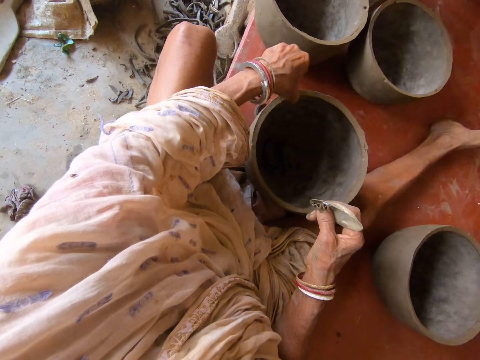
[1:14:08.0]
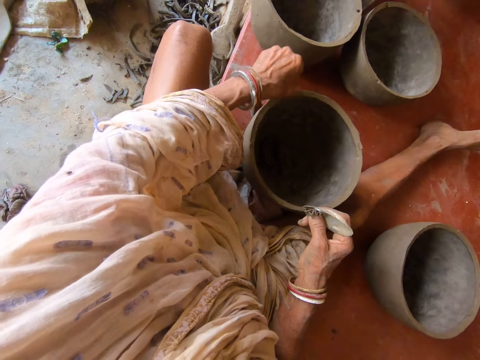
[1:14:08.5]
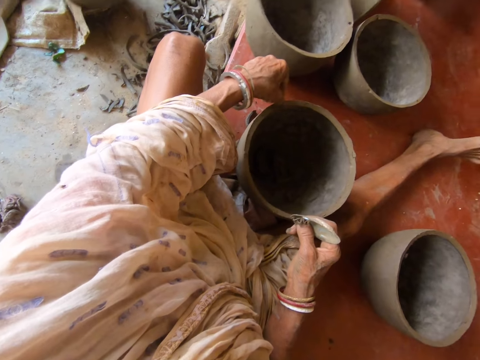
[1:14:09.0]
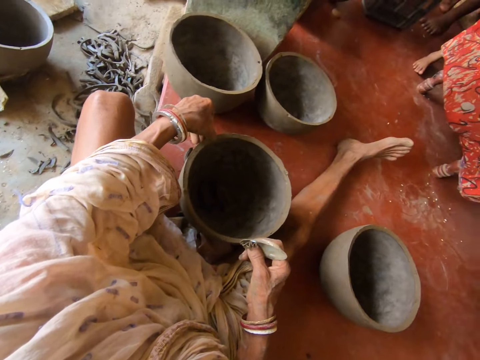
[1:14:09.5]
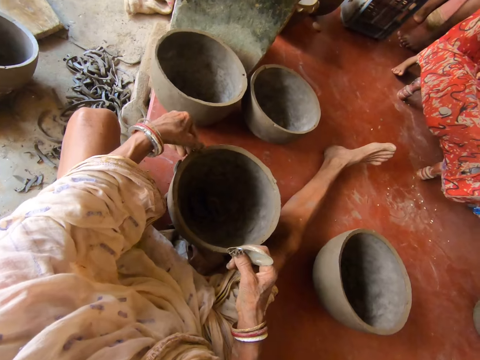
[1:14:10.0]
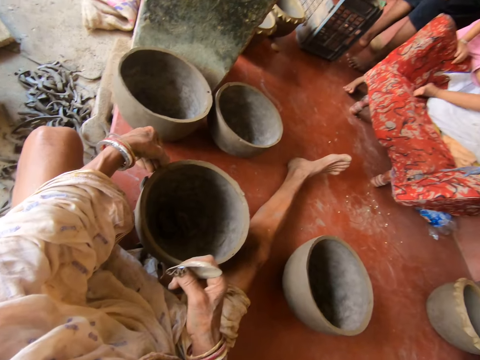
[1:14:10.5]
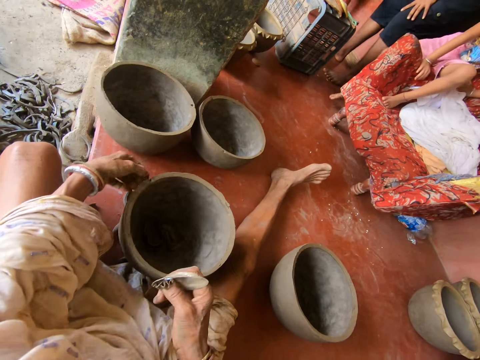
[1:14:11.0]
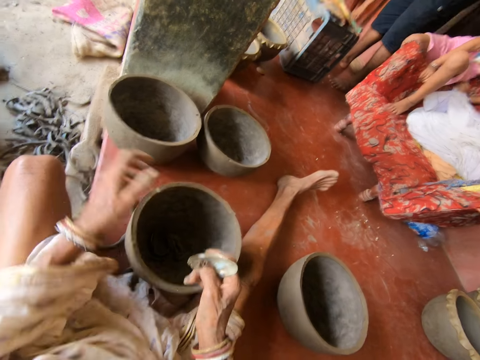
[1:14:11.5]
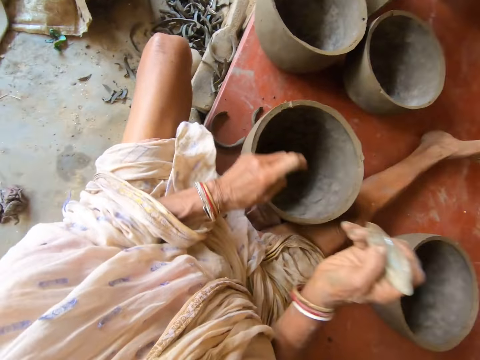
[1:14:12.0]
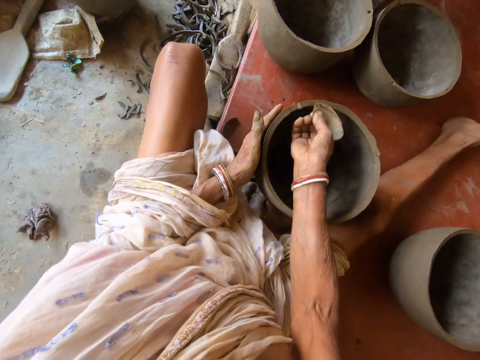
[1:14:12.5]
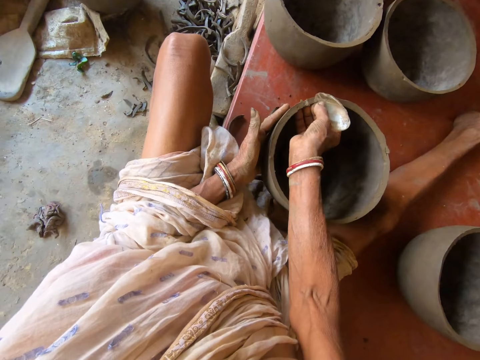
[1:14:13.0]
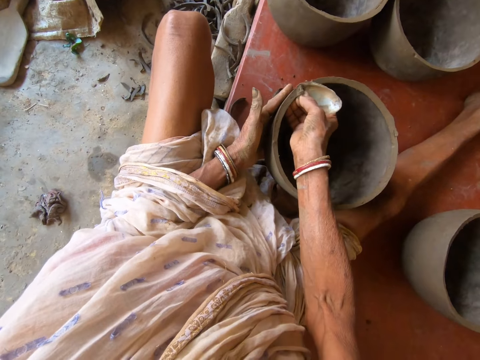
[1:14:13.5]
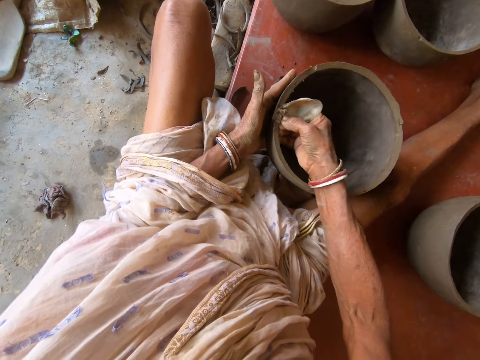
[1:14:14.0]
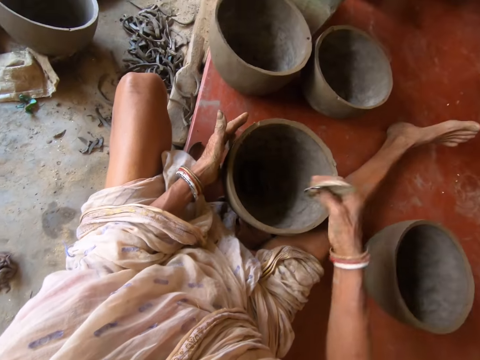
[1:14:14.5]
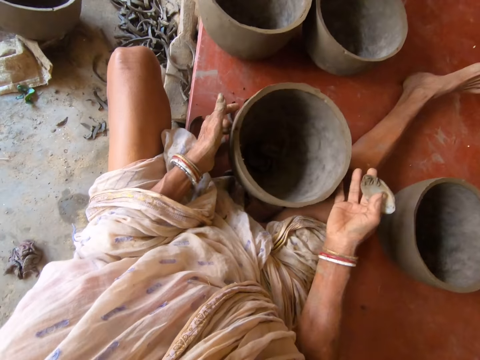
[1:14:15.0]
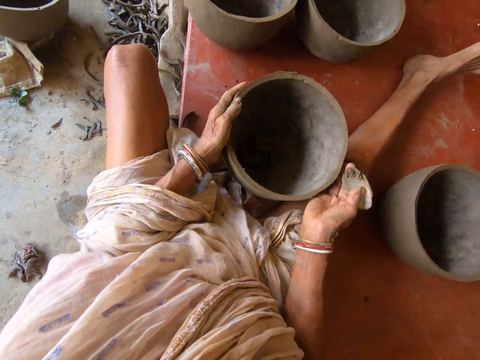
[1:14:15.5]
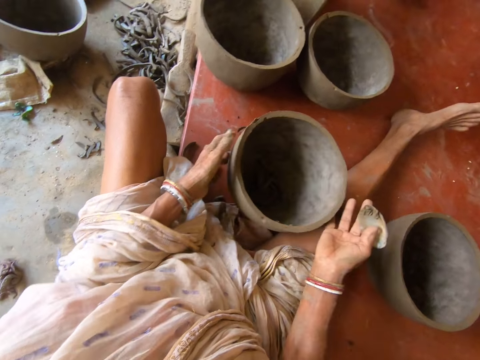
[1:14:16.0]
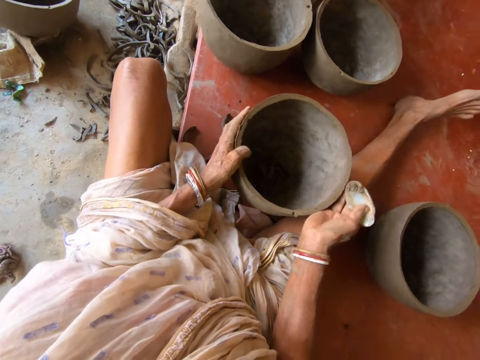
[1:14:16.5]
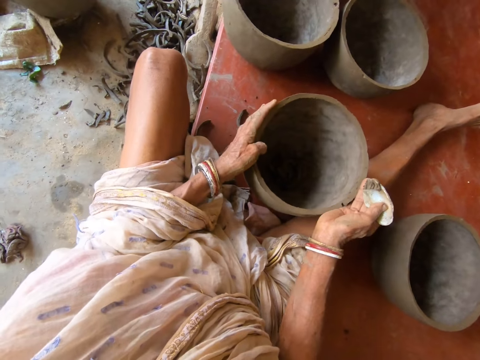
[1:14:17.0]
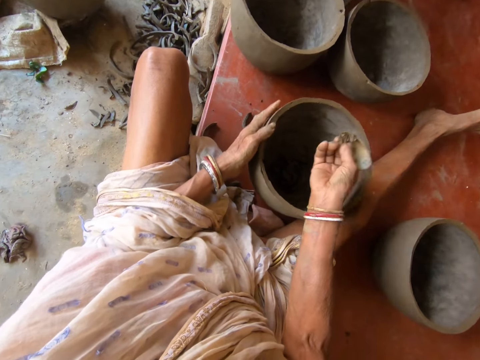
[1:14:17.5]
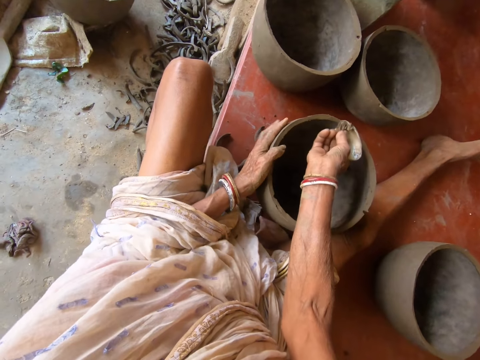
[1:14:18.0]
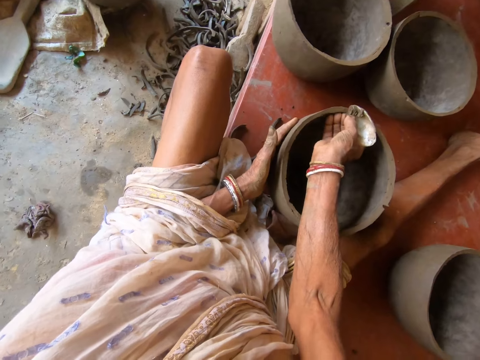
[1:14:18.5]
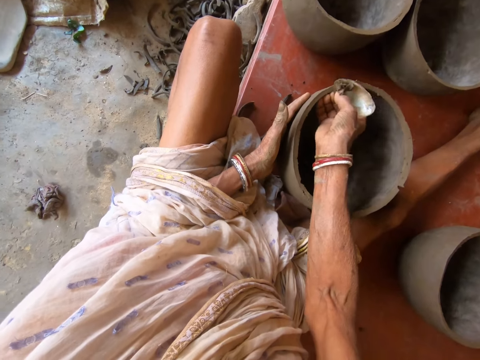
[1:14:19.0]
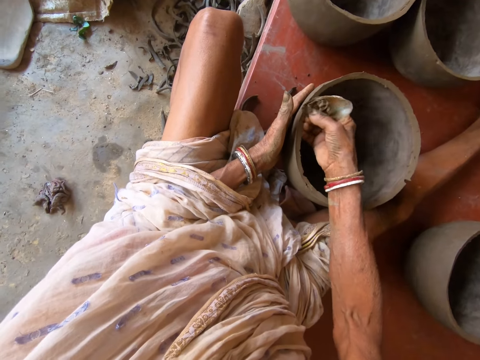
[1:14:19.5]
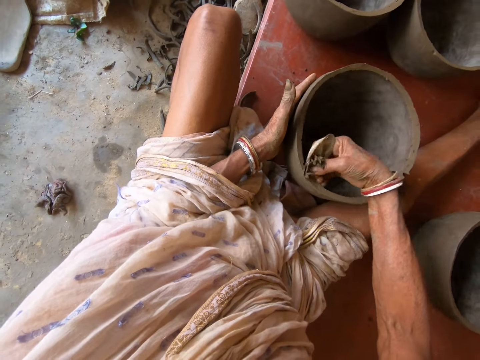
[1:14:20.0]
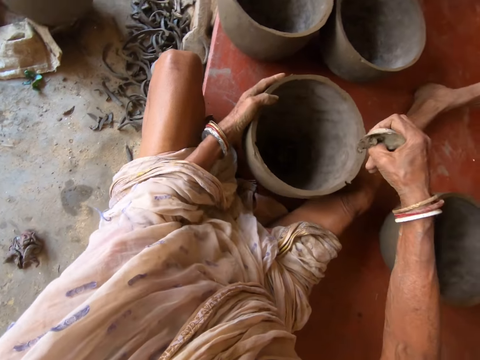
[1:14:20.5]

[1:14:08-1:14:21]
The camera wearer cuts the clay with his finger. They remove dirt from the pottery with her left hand. They remove the scraped clay from the scraper with her left hand. They scrape the pottery with the scraper in her right hand. They cut the bowl with a scraper blade. They turn the pottery with her hands. They scrape the pottery with the scraper in her right hand.

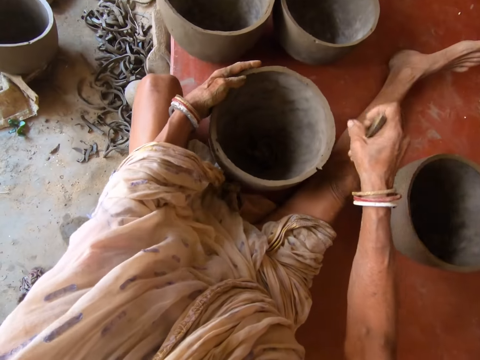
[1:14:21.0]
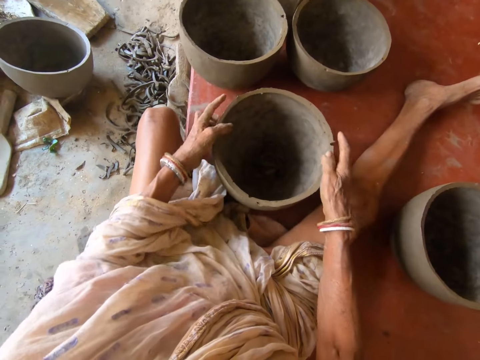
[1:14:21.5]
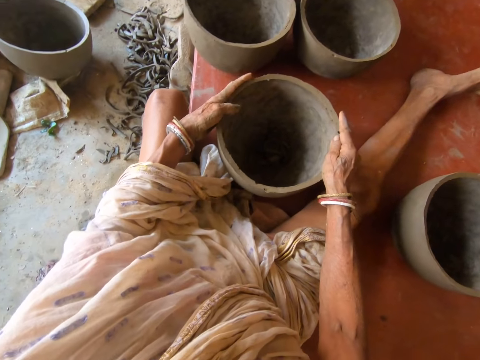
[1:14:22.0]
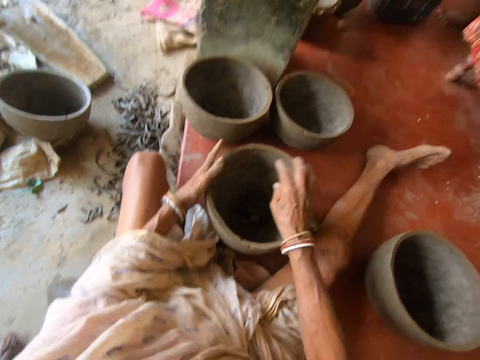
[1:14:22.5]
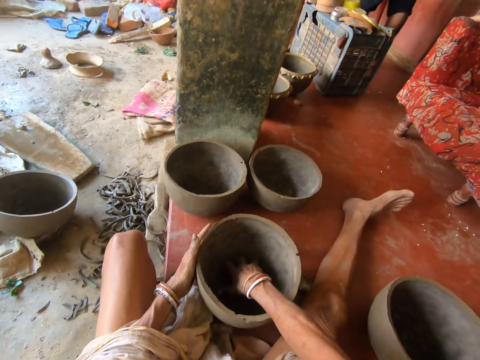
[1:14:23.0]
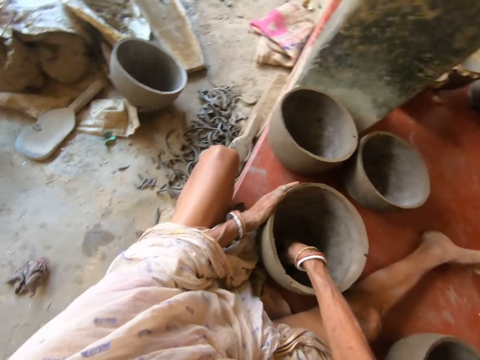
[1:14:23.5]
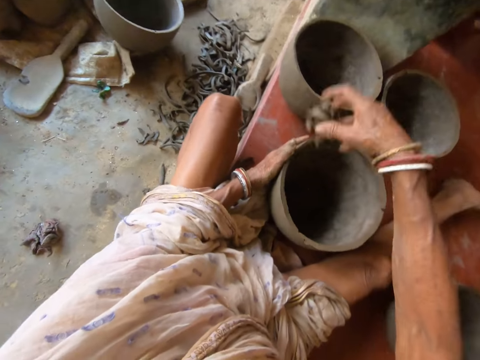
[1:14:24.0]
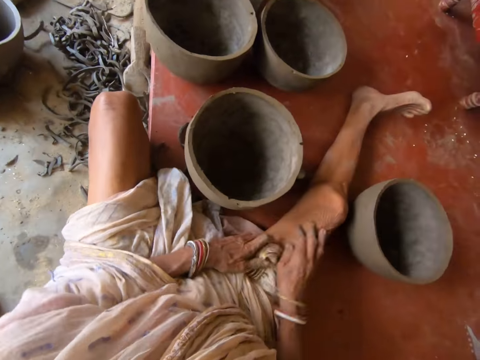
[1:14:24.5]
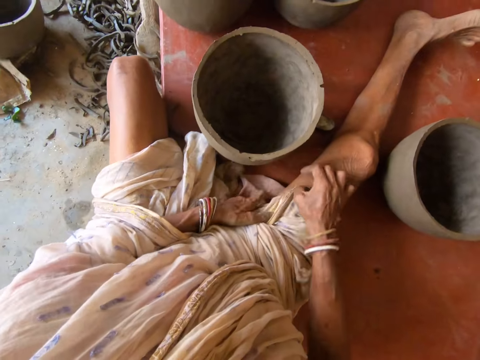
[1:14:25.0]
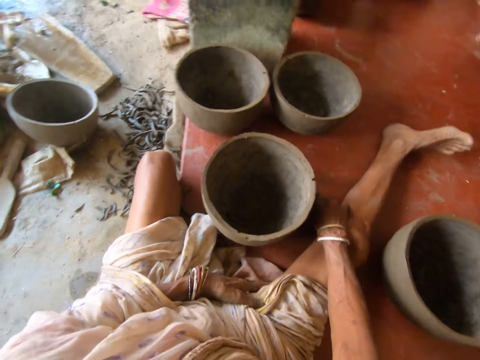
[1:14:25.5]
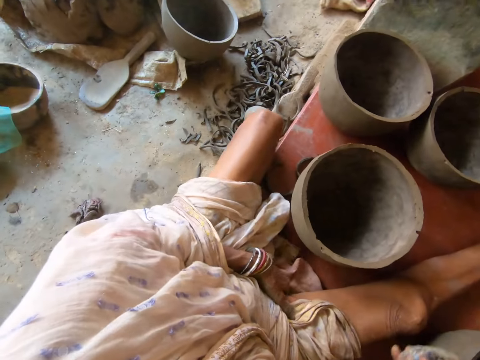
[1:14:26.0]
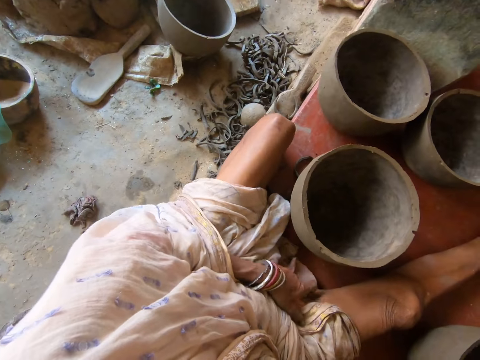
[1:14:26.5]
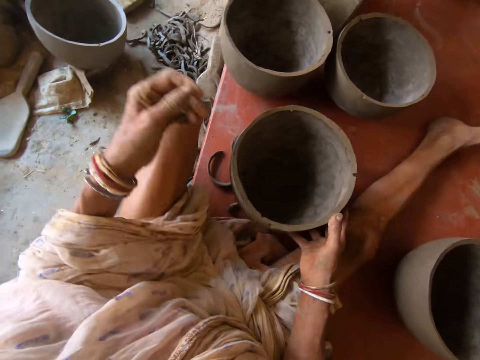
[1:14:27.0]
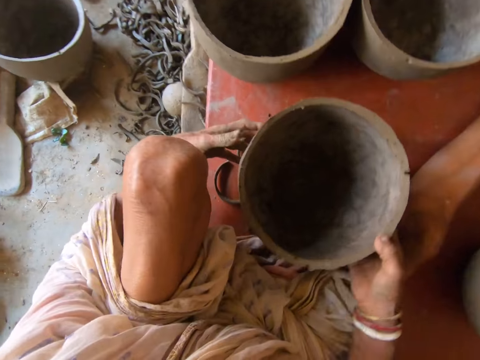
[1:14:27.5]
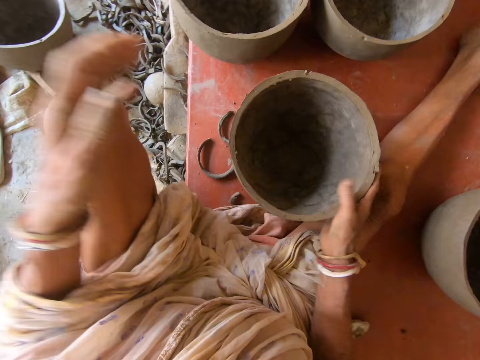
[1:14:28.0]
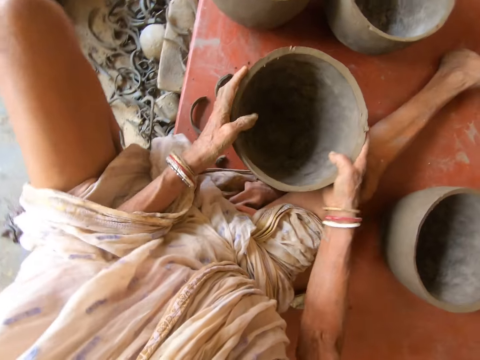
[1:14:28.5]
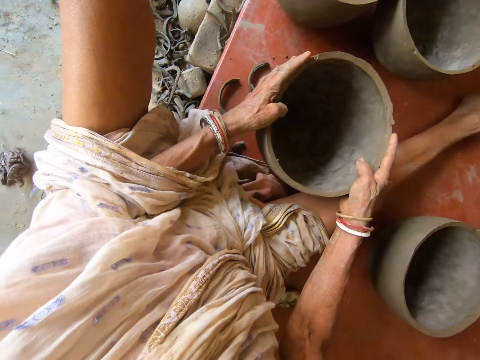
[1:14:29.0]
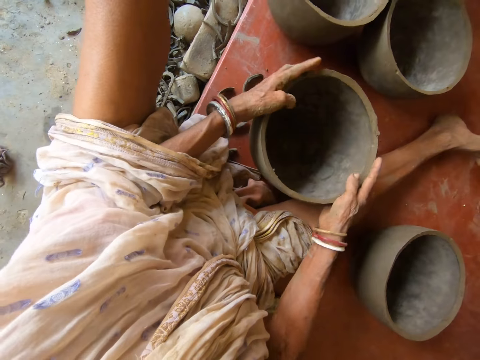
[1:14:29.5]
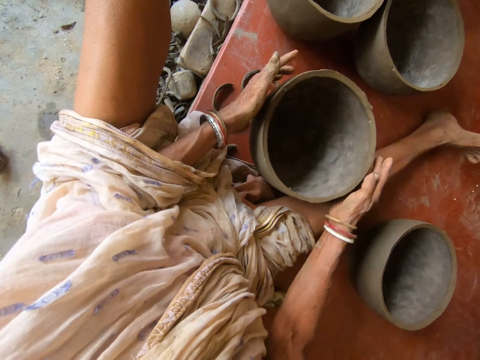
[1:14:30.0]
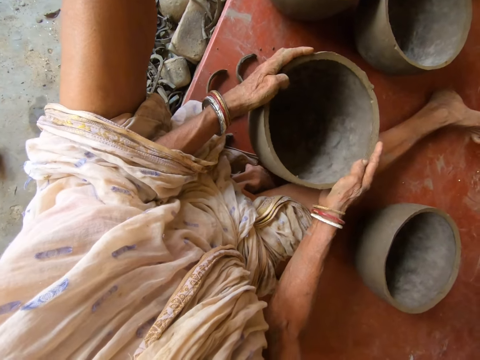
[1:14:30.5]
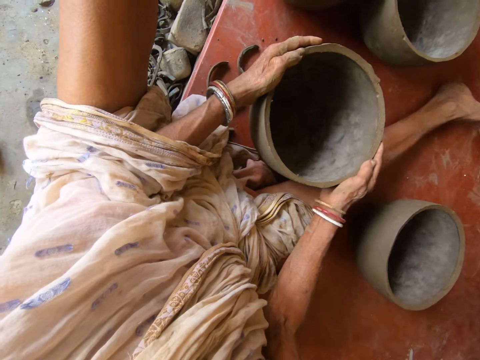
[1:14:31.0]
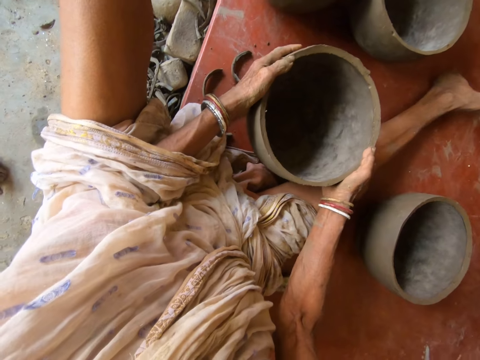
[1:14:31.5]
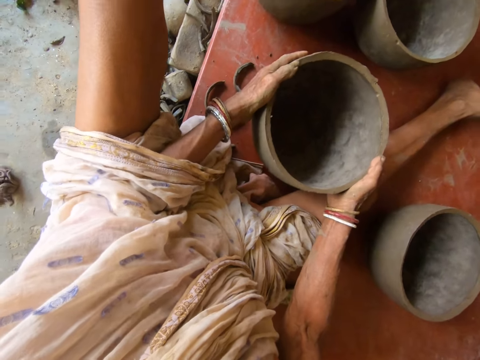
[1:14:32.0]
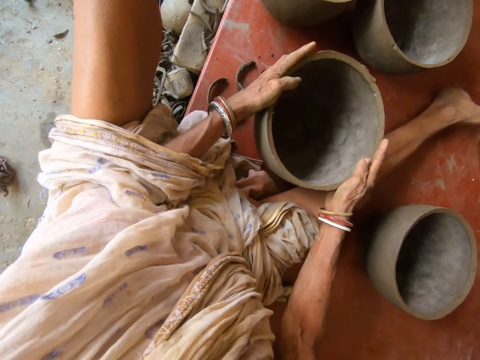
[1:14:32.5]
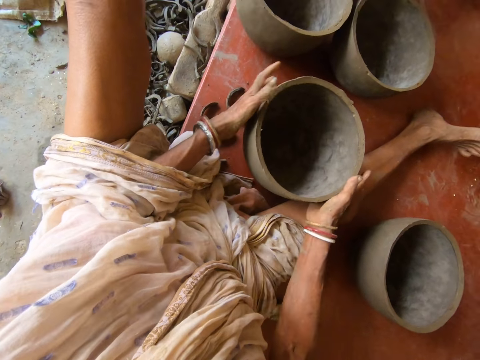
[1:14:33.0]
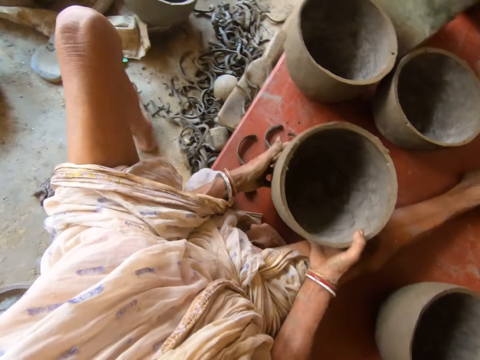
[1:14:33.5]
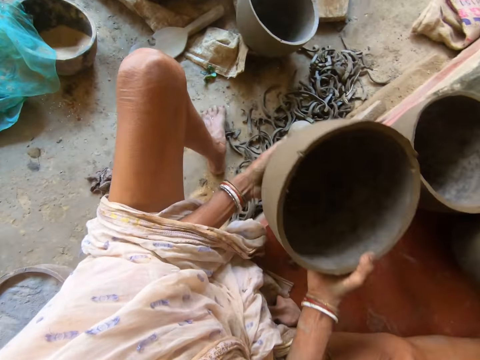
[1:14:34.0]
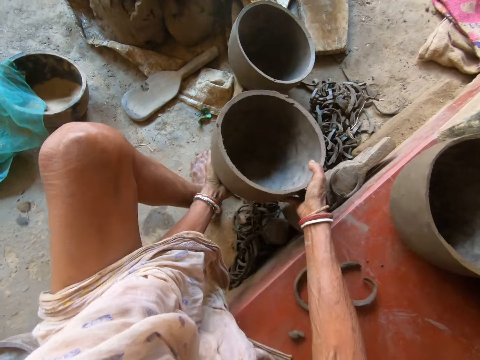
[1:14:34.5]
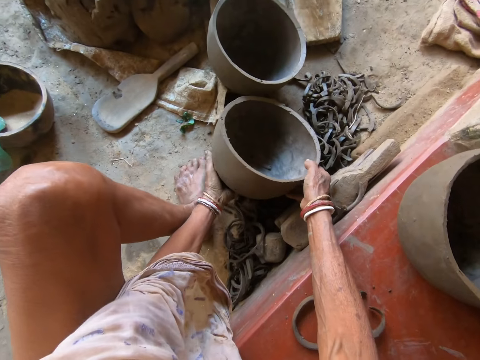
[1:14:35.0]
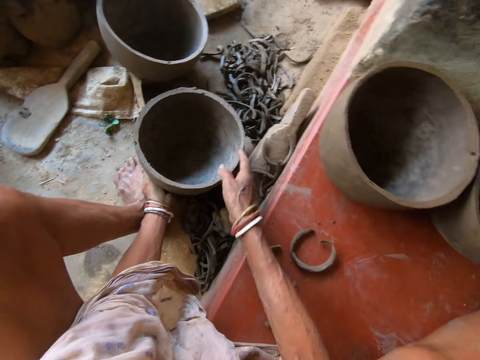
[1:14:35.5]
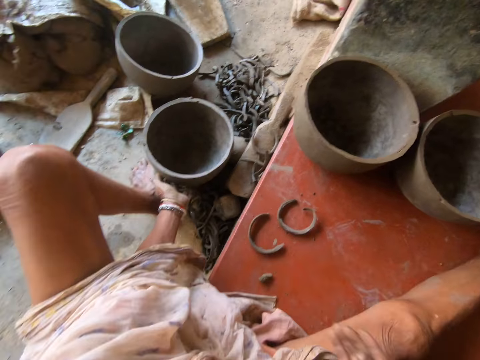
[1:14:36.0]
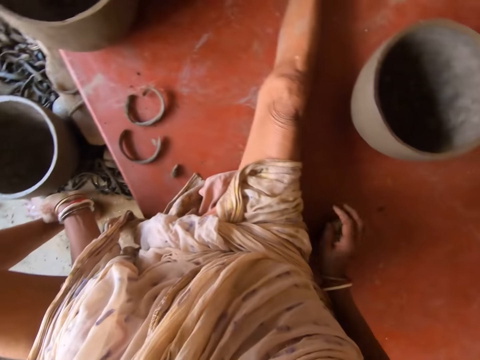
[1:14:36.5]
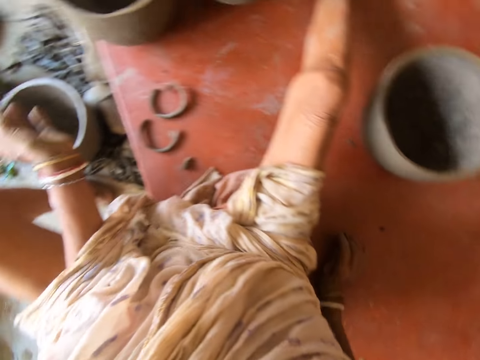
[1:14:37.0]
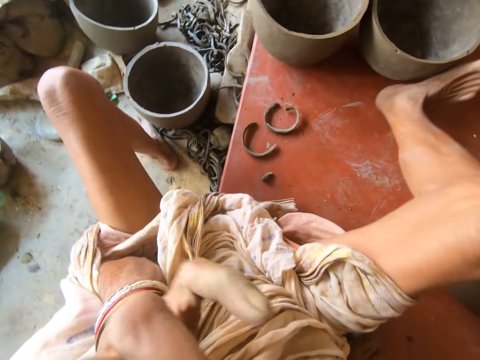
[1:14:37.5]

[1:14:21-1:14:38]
The camera wearer turns the pottery on the floor with her left hand. She drops the scraper on the floor with her right hand. She adjusts the pottery with her hands. She removes the scraped clay inside the pottery with her right hand. She throws clay particles. She adjusts her wrapper with her hands. She removes the scraper from the floor with her right hand. She drops the scraper on the floor with her right hand. She adjusts the pottery with her hands. She hits the pottery in her hands on the floor. She carries the pottery from the floor with her hands. She drops the pottery in her hands on the ground.
